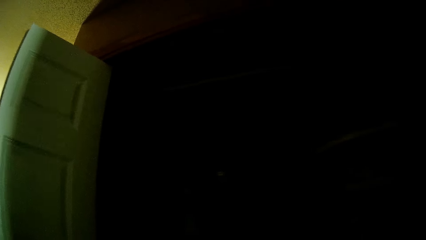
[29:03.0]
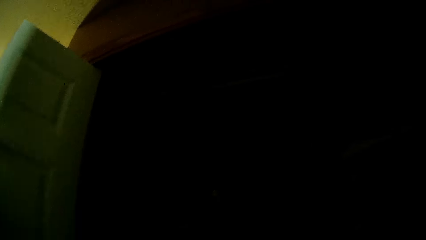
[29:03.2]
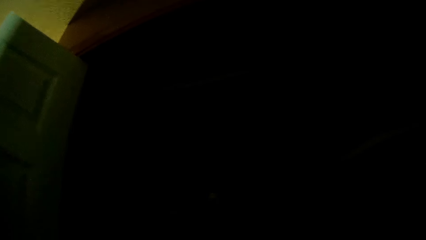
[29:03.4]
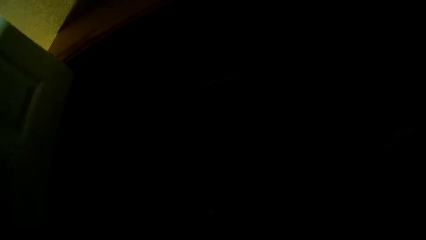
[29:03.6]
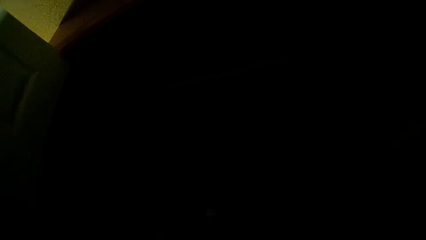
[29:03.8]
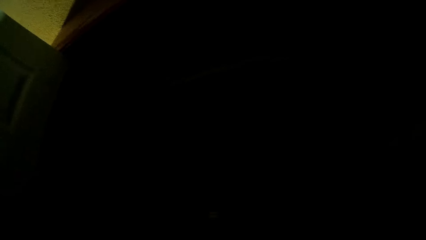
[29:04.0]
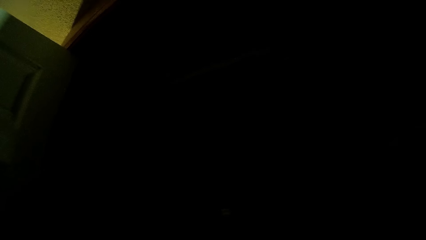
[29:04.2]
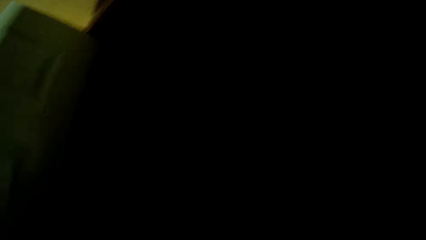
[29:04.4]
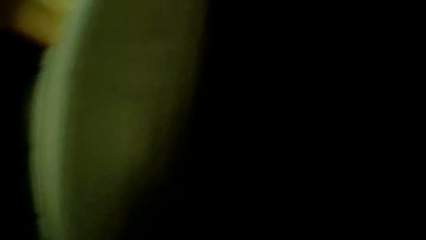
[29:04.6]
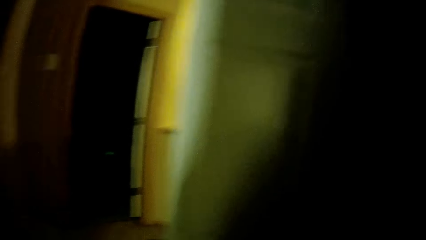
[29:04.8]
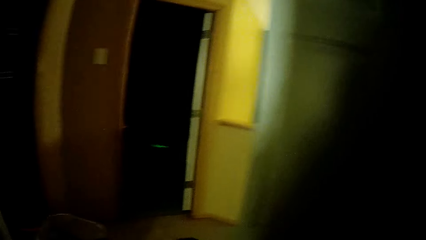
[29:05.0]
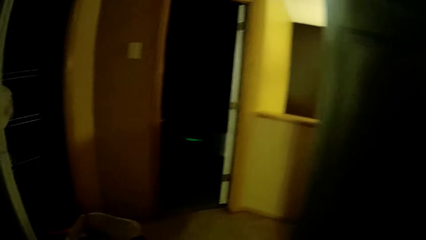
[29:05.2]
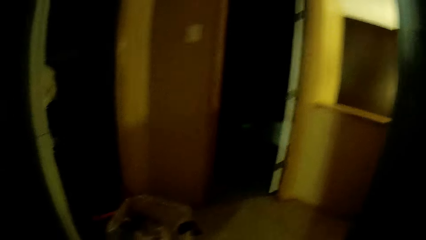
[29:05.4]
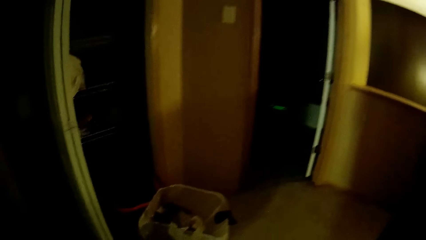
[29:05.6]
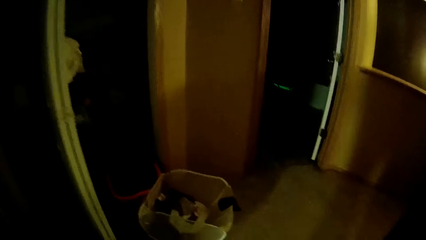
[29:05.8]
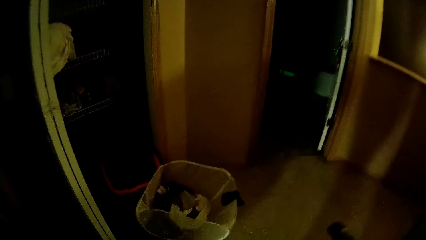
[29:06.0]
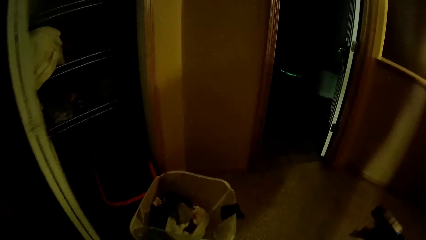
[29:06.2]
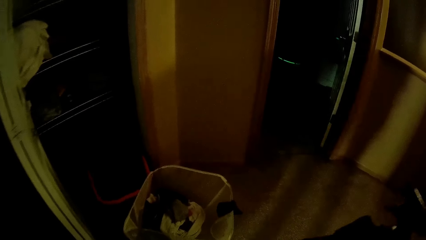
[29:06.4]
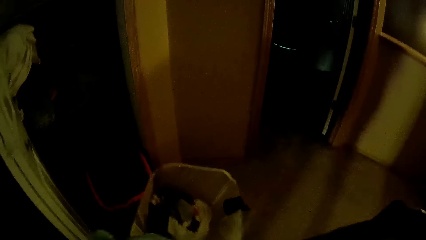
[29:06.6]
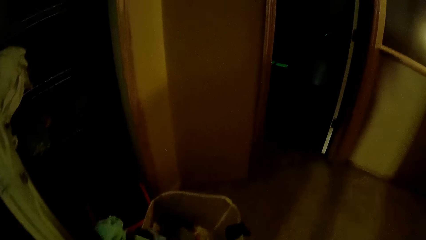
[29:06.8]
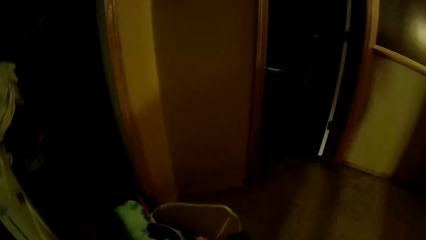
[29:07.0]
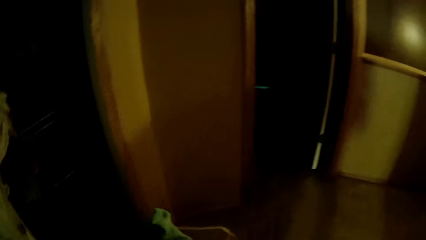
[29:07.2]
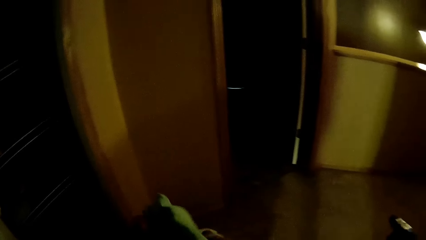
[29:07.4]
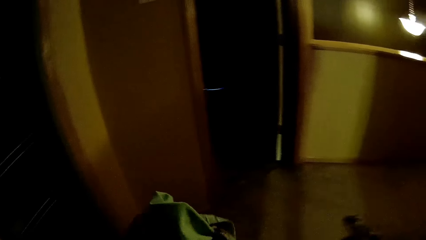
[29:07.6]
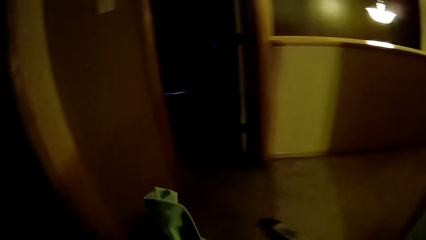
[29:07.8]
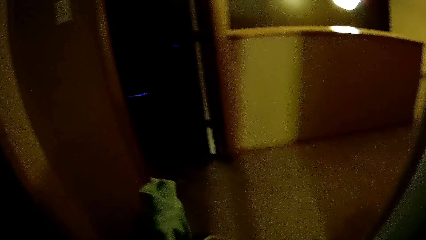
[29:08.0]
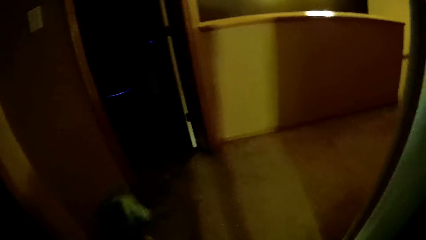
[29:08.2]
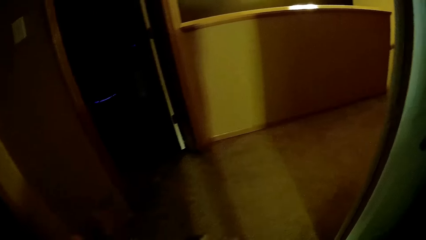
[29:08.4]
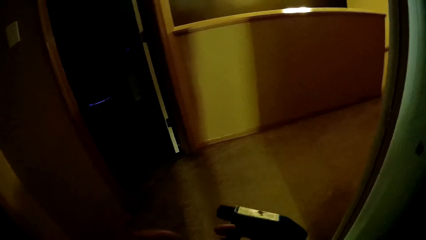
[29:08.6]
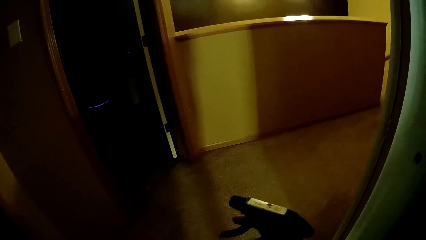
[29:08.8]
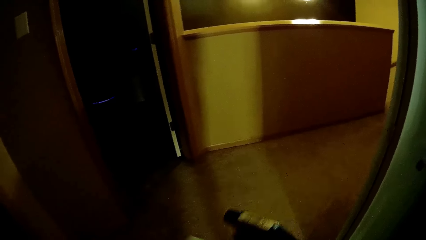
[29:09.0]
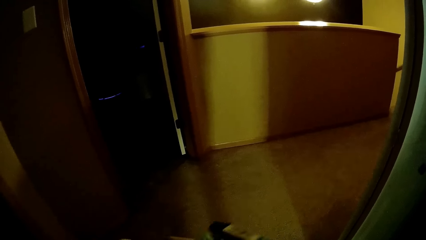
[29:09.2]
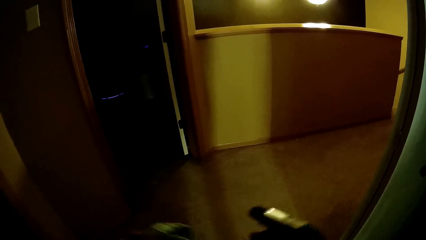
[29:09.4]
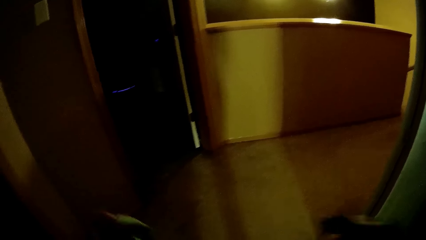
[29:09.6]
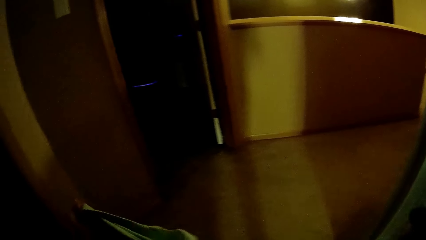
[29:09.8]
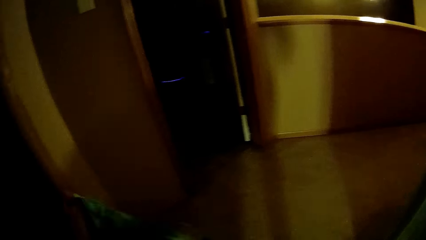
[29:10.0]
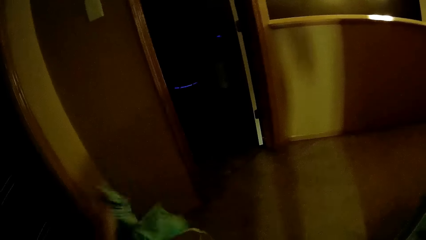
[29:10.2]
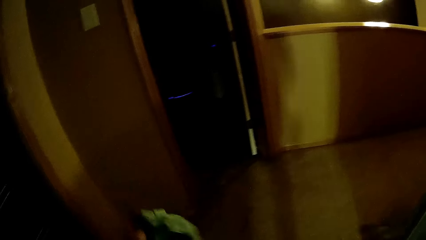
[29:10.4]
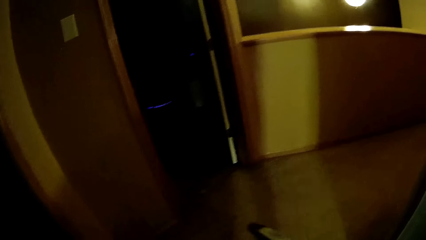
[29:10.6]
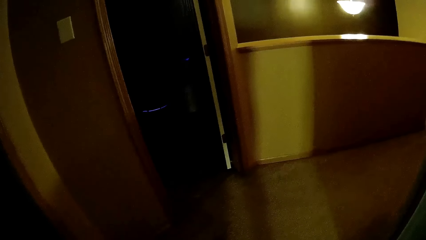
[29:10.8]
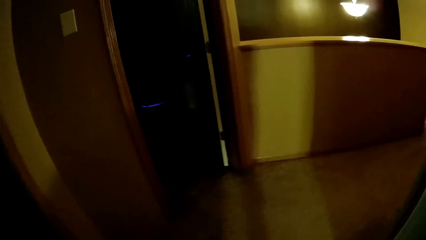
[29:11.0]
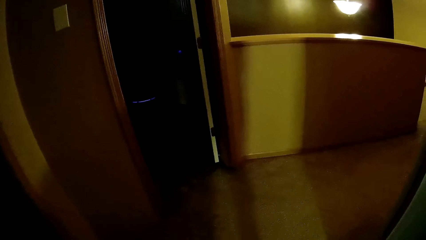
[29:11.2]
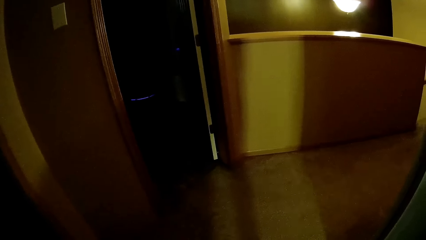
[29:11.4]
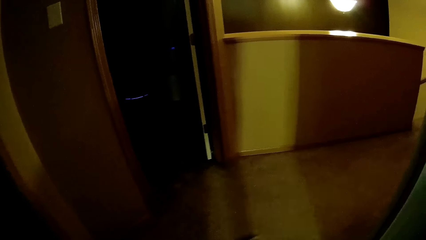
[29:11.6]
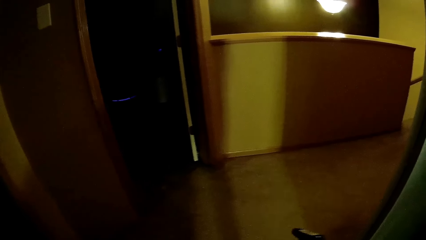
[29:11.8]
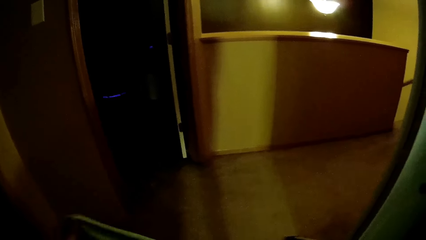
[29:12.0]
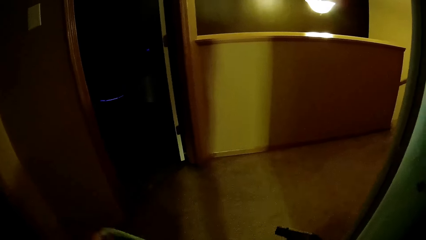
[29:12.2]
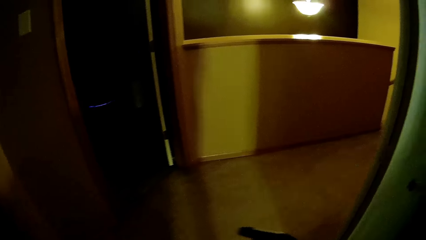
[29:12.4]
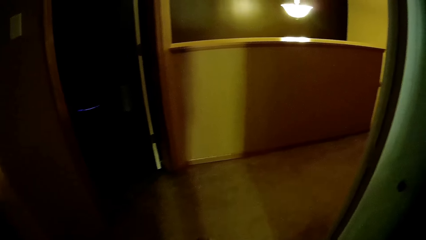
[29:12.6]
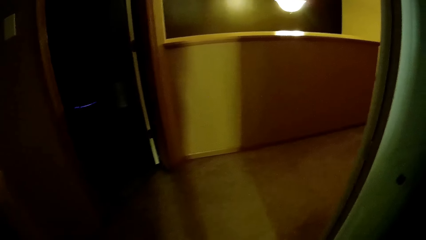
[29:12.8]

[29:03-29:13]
The camera wearer closes the door. They talk. They adjust a cloth with both hands. They spray the cloth.

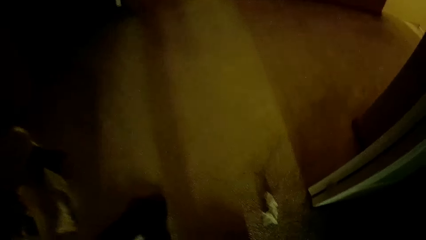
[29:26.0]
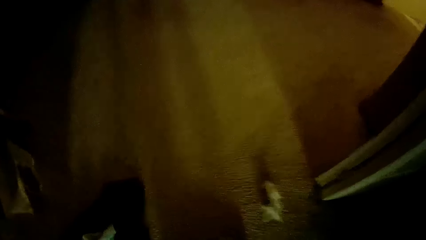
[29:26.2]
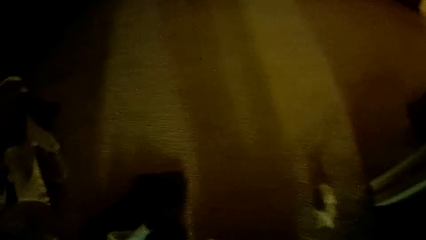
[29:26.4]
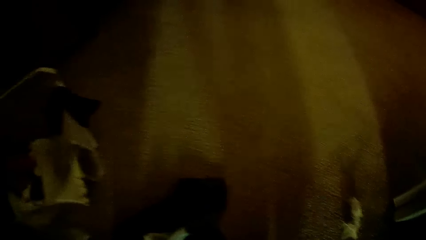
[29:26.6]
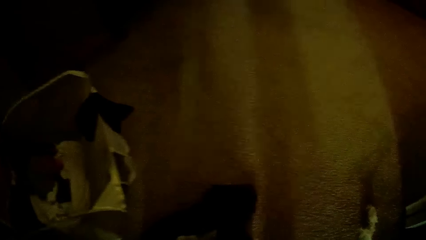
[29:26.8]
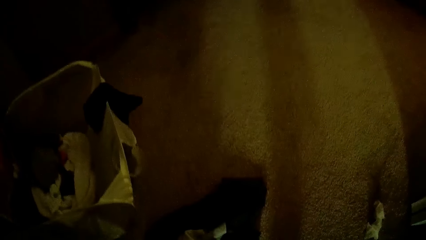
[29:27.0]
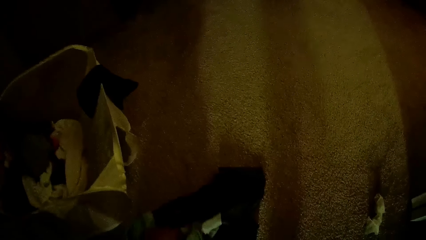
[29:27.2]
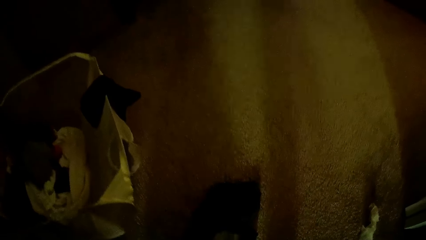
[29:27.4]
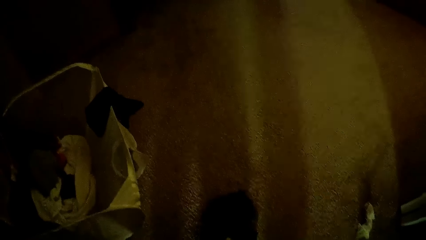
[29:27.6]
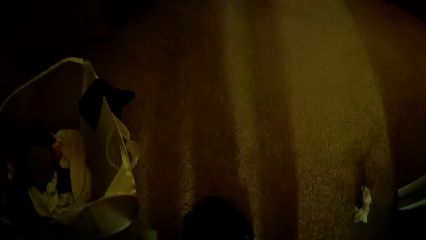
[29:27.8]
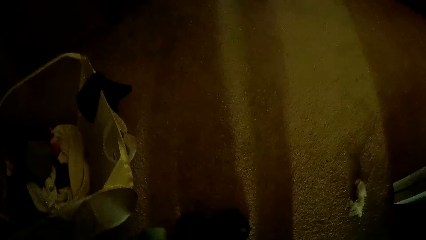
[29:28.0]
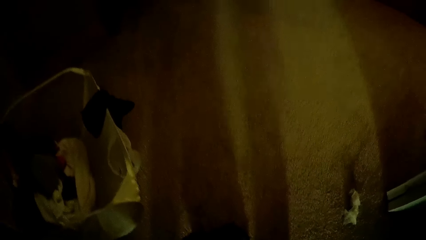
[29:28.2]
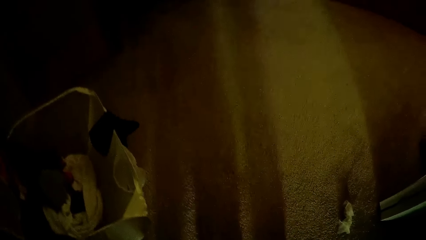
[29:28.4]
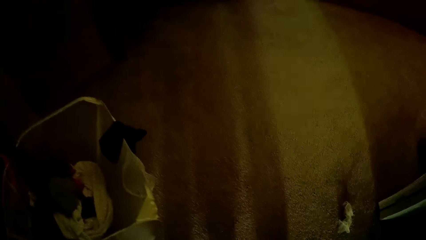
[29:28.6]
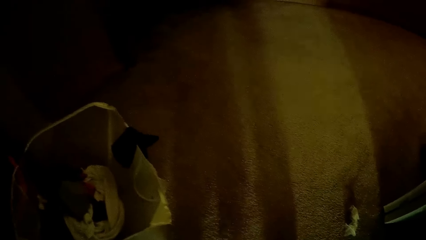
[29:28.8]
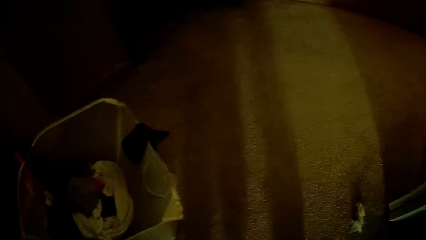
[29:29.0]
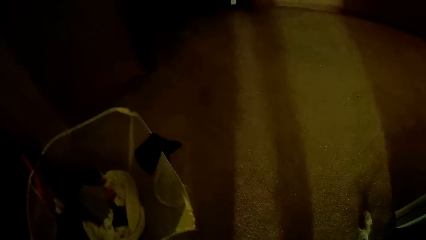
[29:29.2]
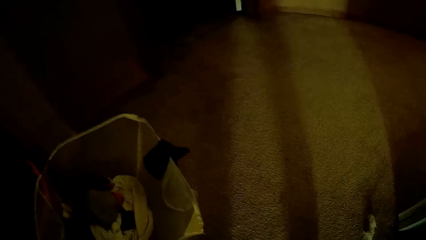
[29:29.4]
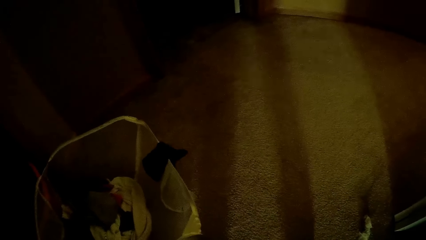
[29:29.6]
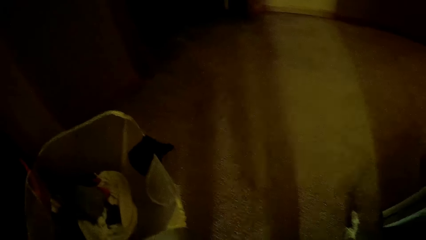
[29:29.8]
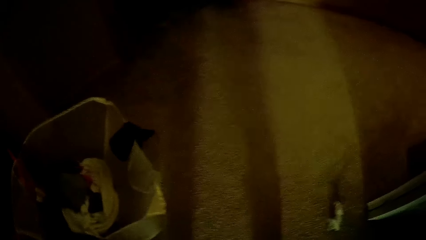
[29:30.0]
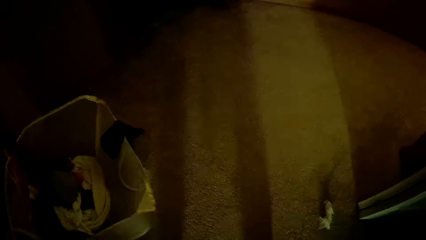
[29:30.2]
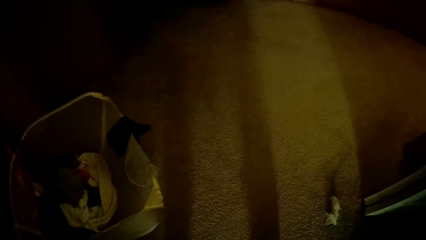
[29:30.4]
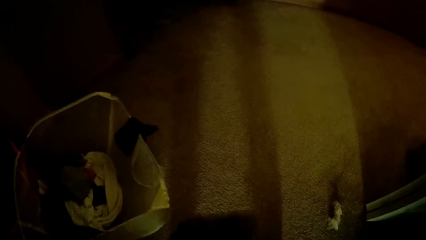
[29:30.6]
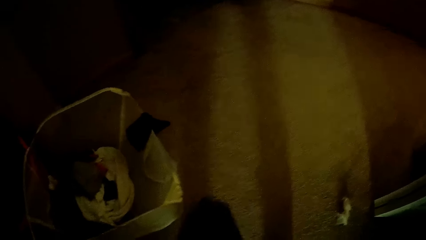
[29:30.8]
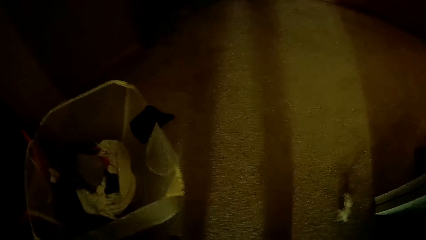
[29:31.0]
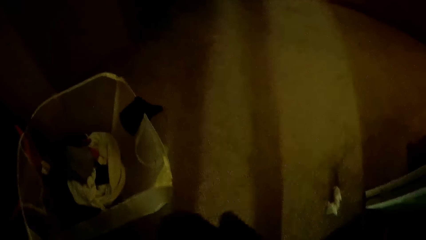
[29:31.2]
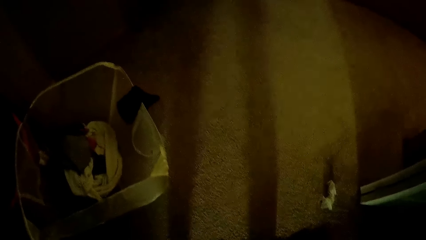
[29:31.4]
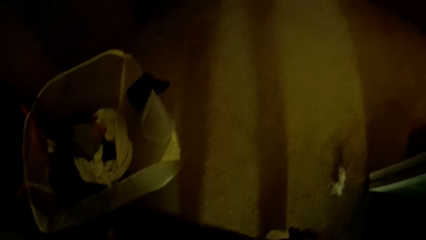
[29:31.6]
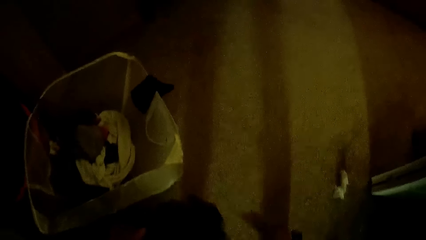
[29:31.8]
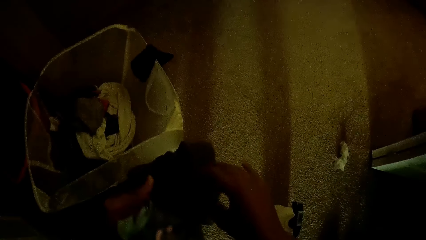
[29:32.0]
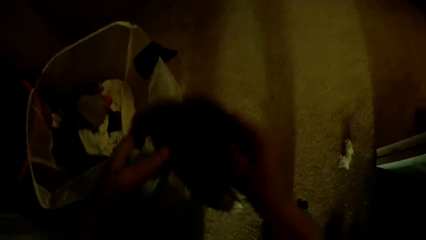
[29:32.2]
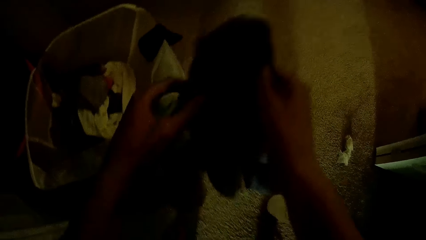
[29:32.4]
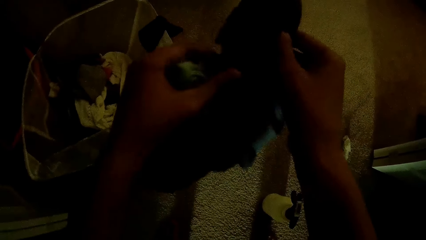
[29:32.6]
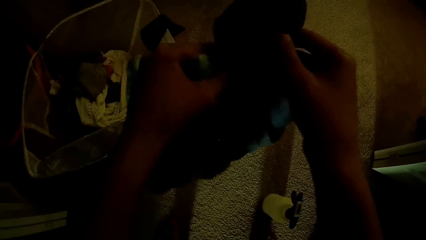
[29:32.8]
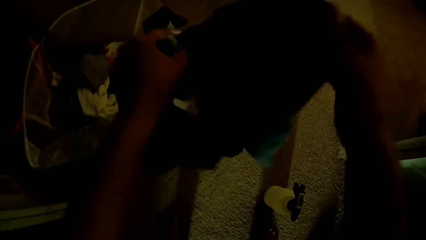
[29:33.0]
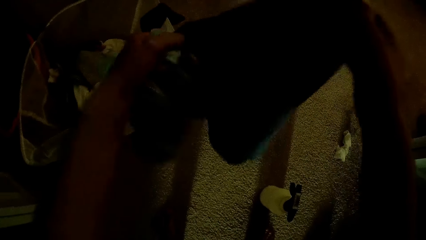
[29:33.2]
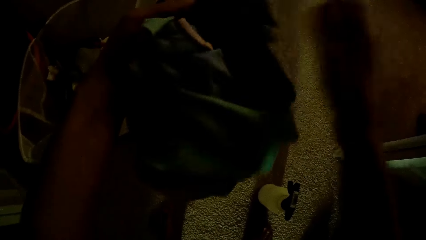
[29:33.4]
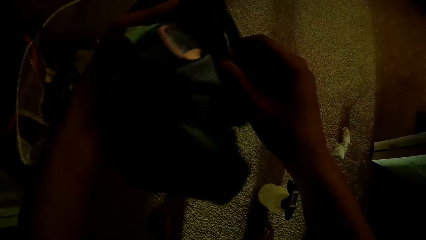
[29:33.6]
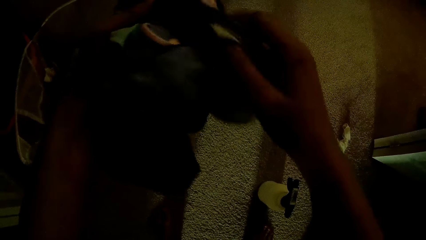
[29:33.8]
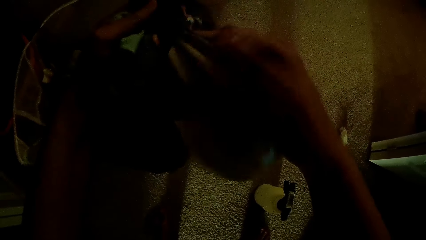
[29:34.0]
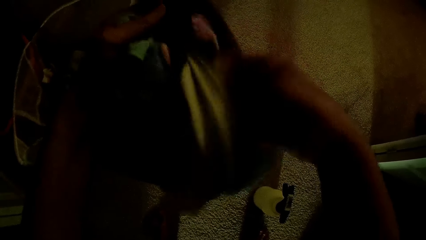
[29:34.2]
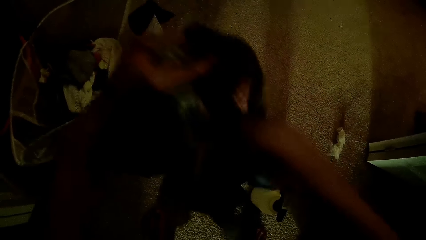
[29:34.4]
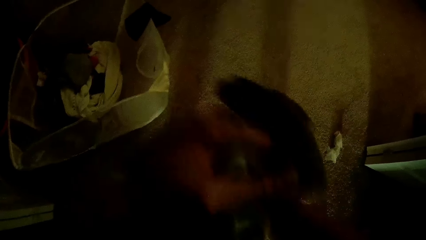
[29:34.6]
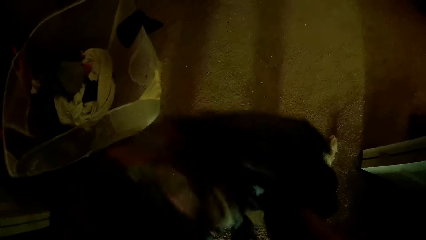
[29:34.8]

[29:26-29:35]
The camera wearer picks a cloth from the floor with her left hand. She talks. She adjusts the cloth with both hands. She picks the cloth.
